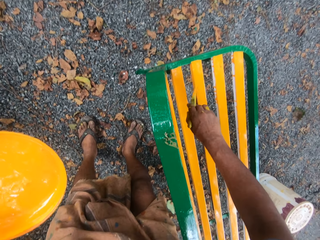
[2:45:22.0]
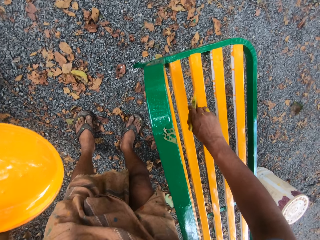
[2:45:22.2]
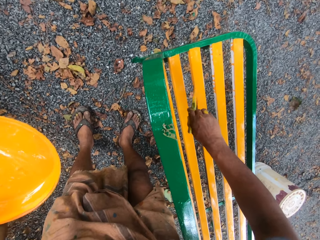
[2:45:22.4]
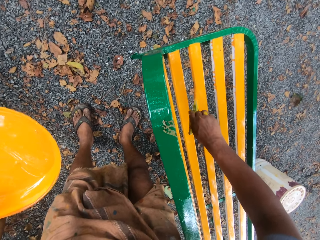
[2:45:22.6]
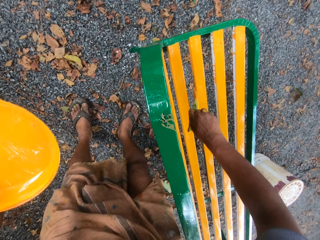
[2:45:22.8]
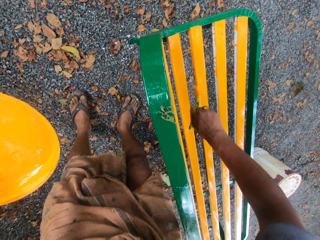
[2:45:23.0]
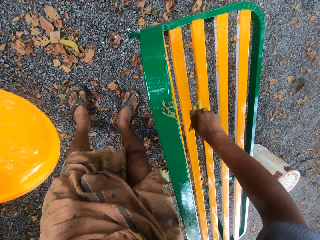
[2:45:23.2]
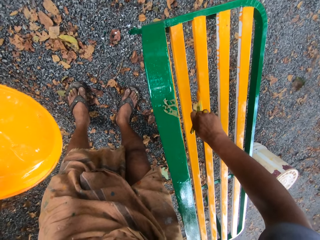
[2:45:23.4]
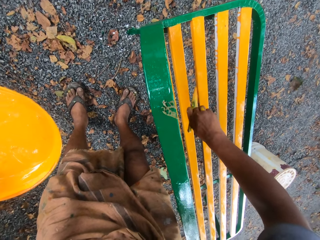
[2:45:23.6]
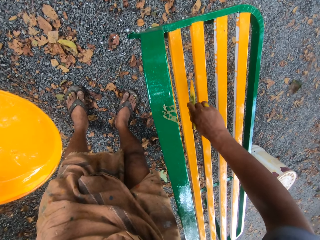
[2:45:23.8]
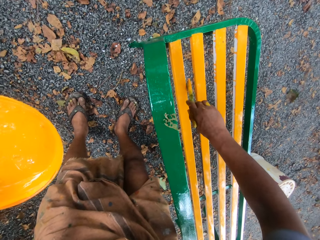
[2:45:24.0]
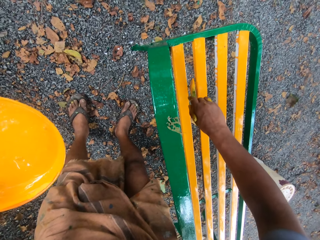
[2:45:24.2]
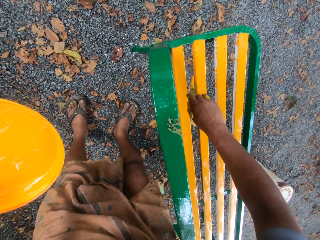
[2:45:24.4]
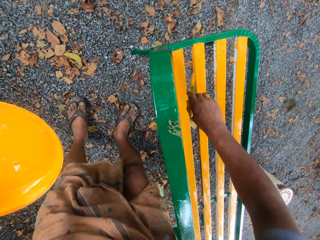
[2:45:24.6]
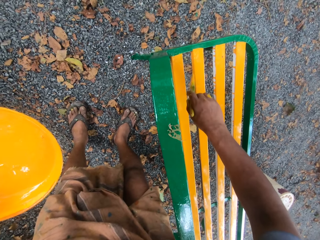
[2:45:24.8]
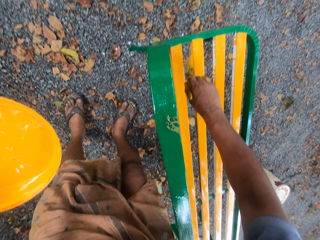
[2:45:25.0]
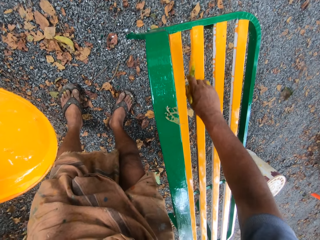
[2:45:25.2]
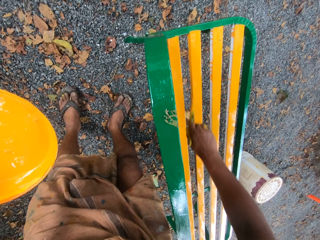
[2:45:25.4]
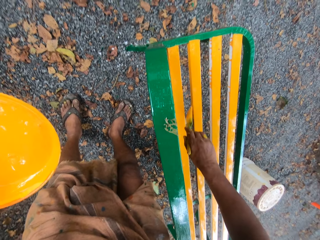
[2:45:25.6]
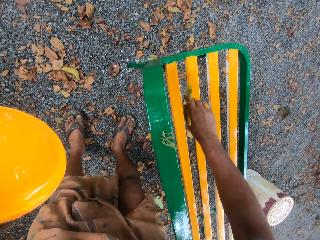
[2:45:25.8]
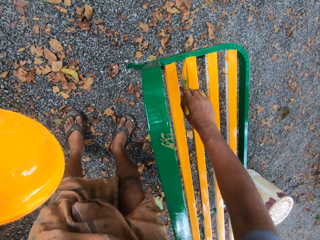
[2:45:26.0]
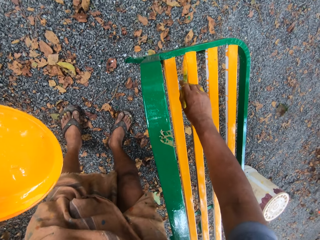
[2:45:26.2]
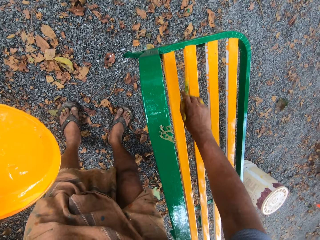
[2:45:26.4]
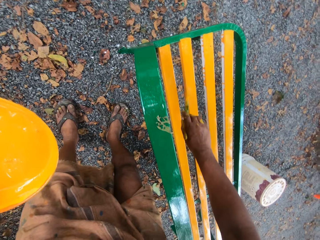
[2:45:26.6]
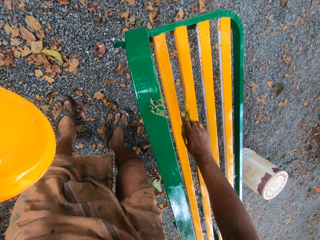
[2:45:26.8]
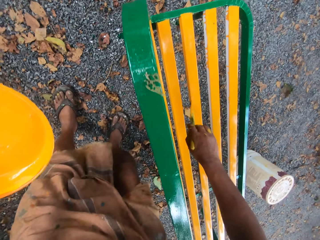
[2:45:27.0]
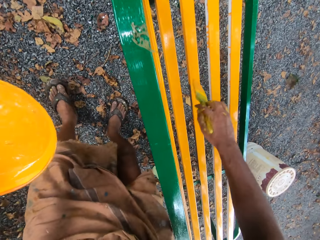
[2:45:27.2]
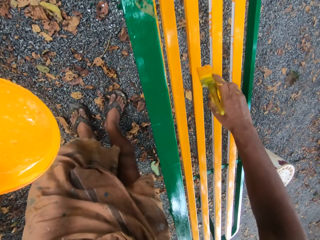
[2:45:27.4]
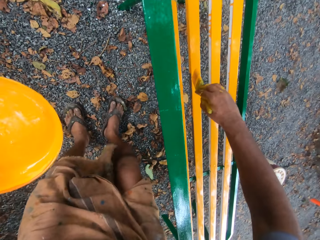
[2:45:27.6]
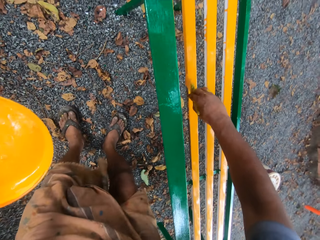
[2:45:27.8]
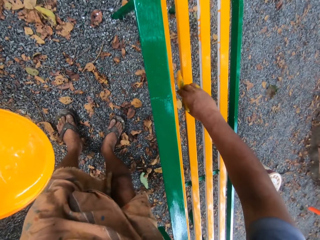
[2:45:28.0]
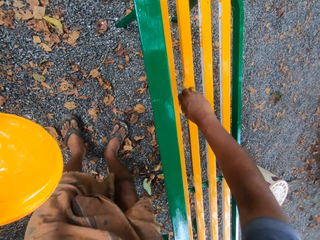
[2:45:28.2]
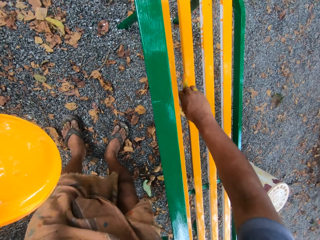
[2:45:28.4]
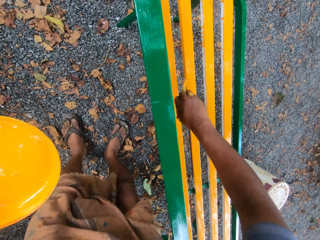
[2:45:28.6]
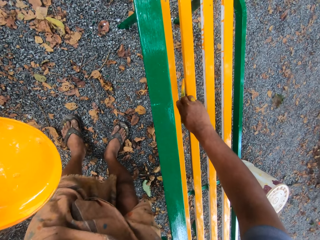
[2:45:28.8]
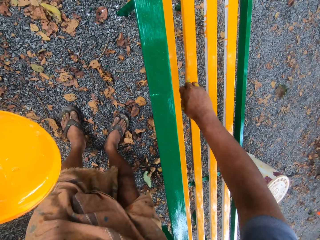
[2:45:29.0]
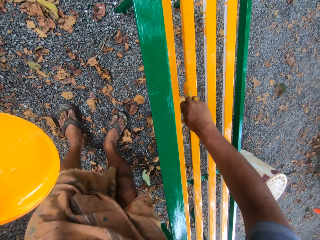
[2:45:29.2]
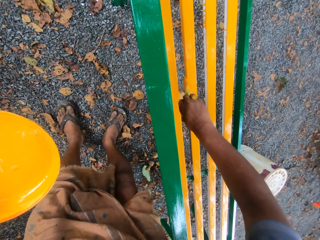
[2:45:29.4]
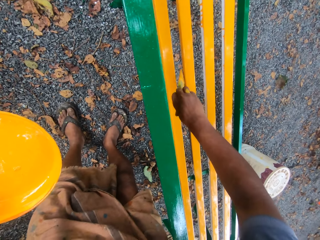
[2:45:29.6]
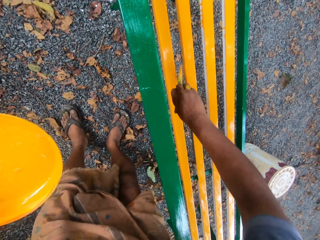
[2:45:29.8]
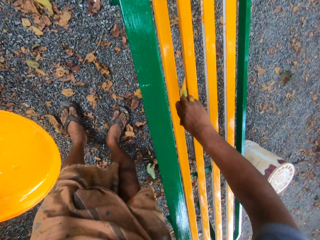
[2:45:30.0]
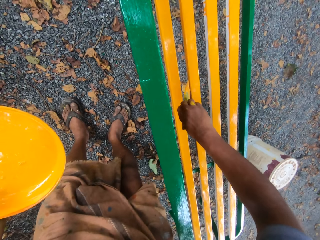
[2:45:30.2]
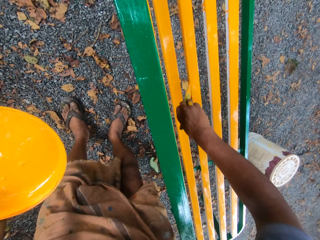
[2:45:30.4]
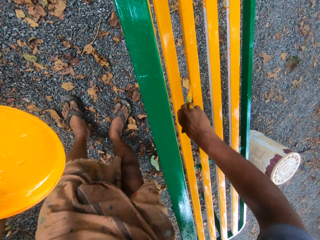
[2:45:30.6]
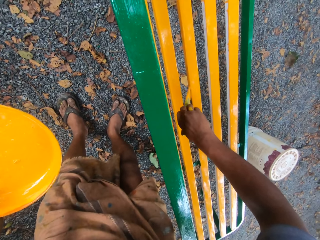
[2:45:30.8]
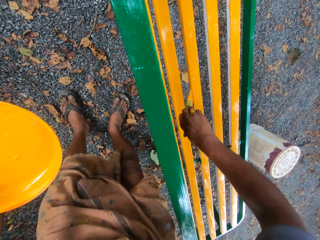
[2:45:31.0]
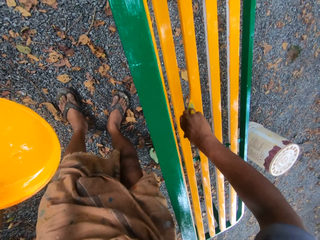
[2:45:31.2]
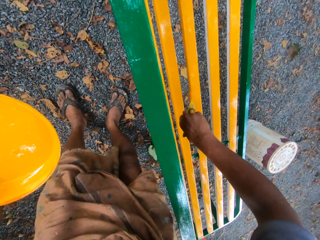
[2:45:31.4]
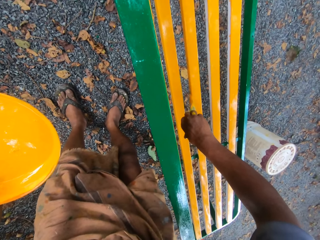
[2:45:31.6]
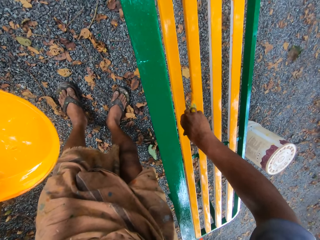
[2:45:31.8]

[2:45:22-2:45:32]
The camera wearer paints a bench with a brush. They paint the bench with the brush again.

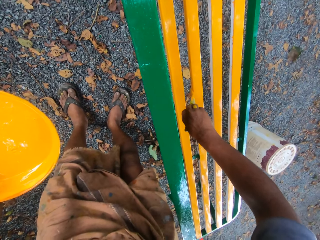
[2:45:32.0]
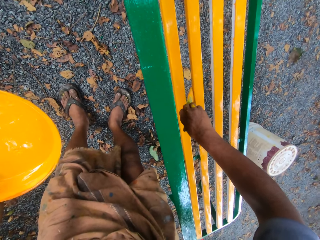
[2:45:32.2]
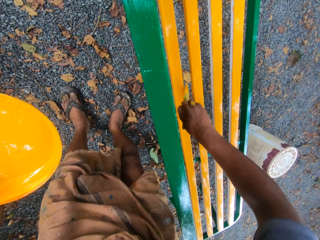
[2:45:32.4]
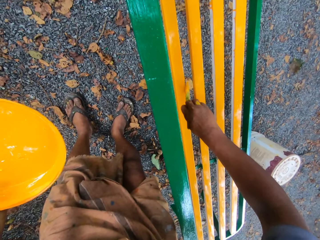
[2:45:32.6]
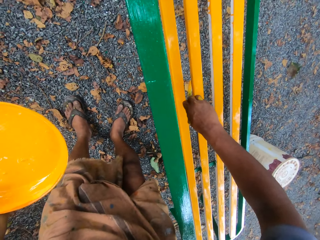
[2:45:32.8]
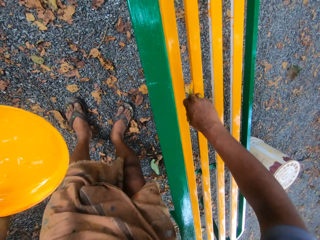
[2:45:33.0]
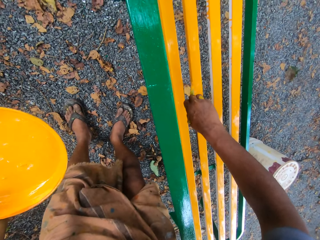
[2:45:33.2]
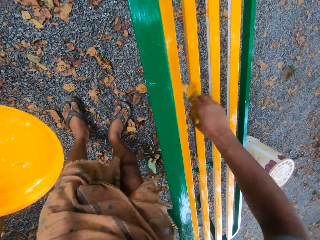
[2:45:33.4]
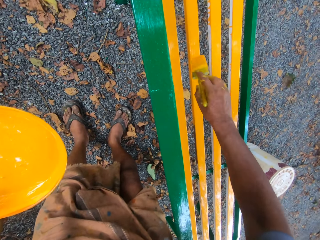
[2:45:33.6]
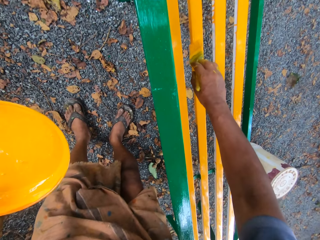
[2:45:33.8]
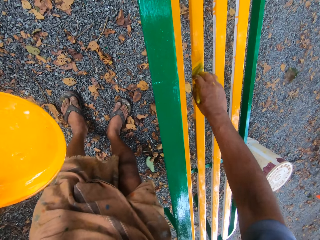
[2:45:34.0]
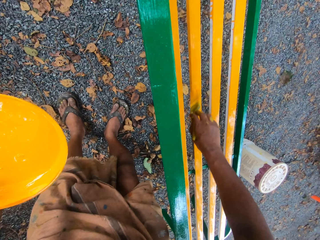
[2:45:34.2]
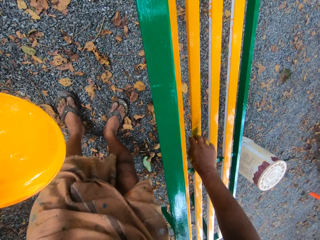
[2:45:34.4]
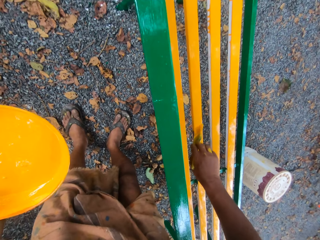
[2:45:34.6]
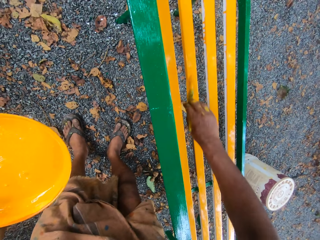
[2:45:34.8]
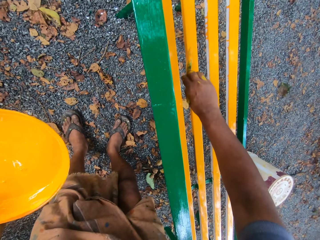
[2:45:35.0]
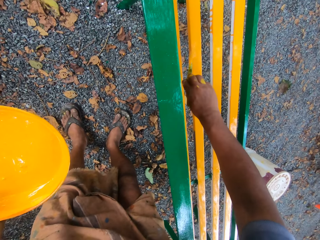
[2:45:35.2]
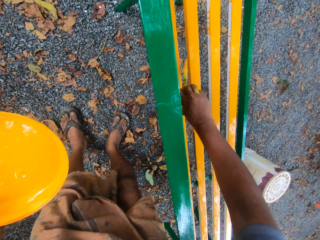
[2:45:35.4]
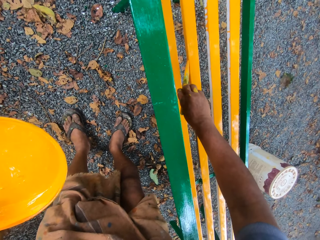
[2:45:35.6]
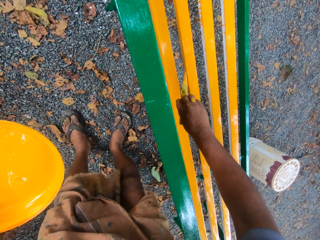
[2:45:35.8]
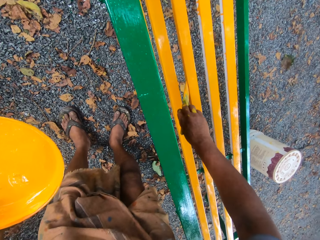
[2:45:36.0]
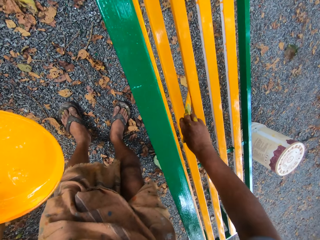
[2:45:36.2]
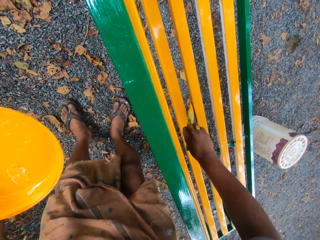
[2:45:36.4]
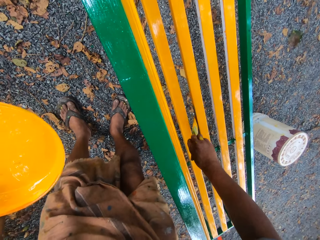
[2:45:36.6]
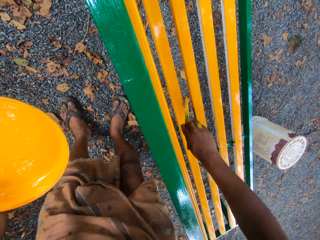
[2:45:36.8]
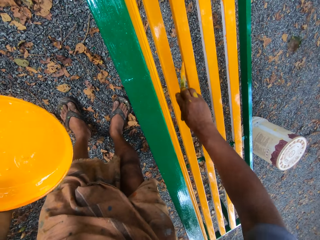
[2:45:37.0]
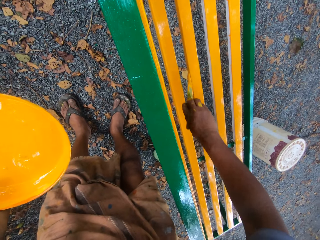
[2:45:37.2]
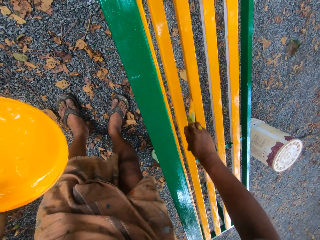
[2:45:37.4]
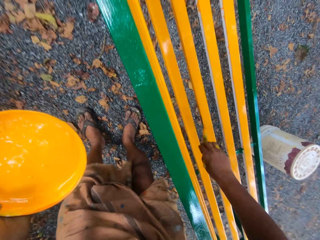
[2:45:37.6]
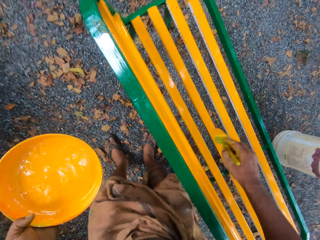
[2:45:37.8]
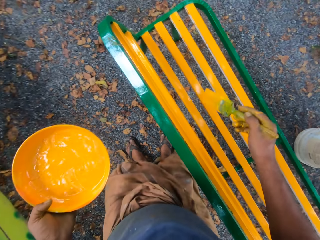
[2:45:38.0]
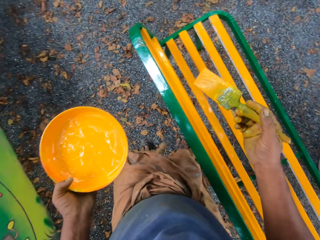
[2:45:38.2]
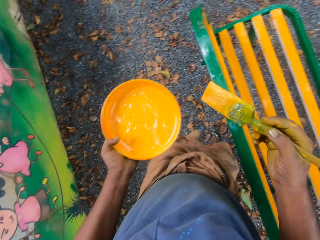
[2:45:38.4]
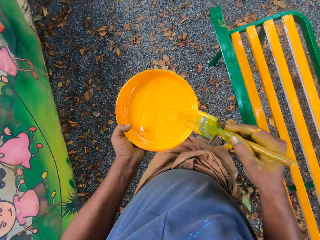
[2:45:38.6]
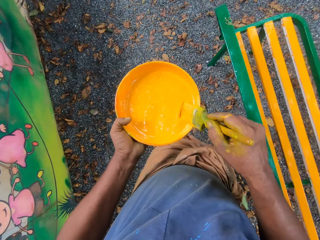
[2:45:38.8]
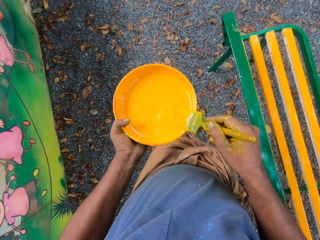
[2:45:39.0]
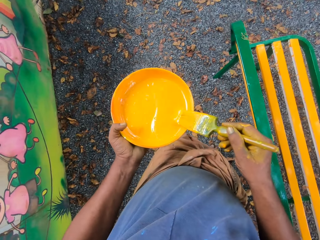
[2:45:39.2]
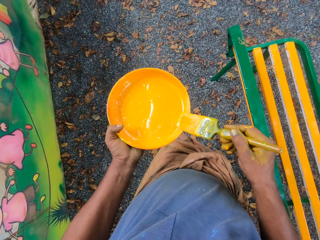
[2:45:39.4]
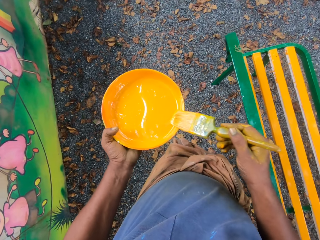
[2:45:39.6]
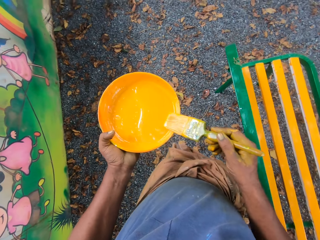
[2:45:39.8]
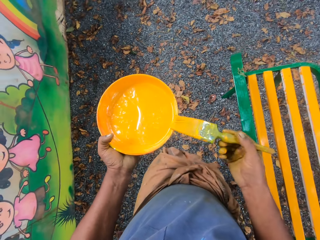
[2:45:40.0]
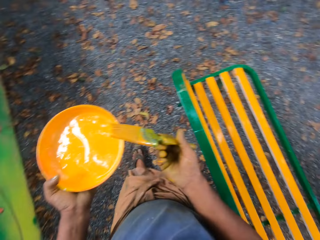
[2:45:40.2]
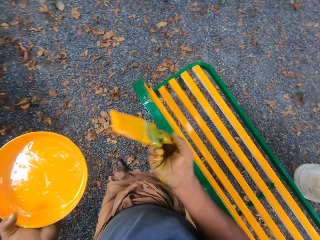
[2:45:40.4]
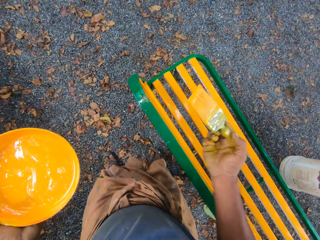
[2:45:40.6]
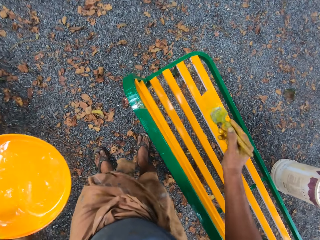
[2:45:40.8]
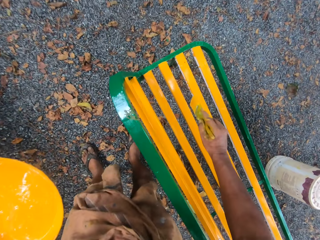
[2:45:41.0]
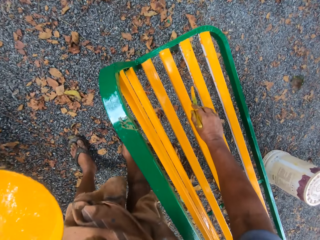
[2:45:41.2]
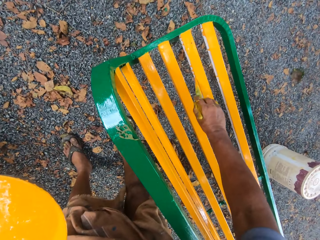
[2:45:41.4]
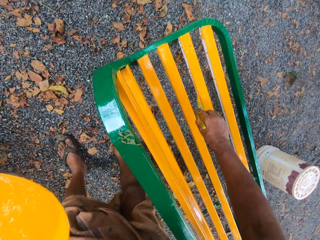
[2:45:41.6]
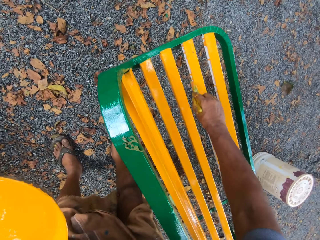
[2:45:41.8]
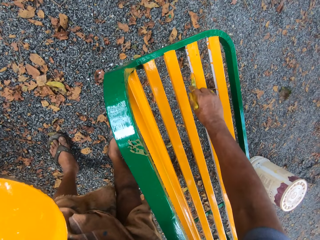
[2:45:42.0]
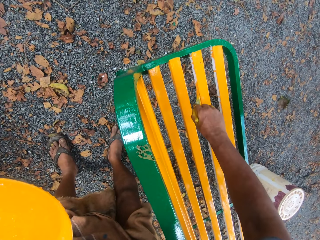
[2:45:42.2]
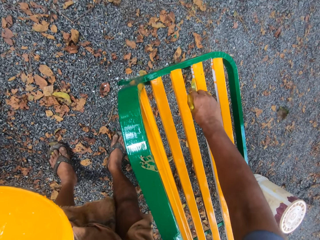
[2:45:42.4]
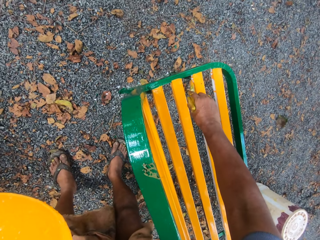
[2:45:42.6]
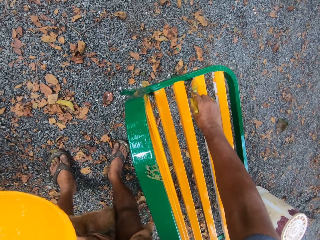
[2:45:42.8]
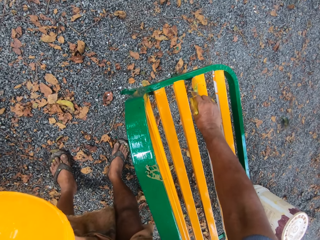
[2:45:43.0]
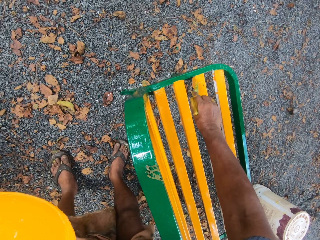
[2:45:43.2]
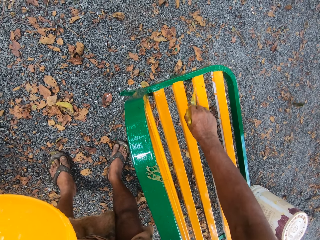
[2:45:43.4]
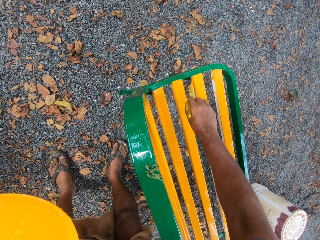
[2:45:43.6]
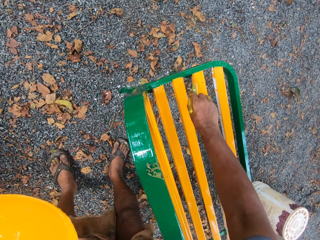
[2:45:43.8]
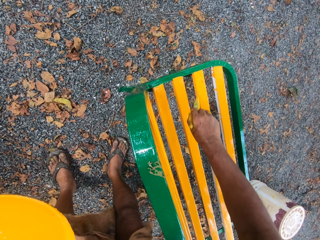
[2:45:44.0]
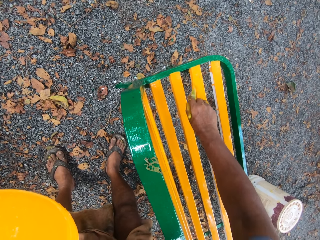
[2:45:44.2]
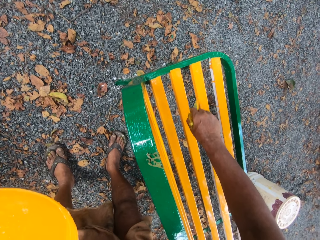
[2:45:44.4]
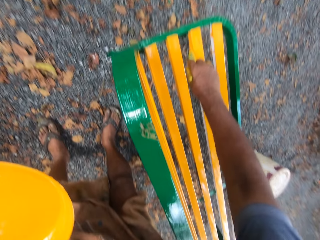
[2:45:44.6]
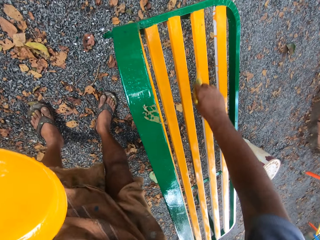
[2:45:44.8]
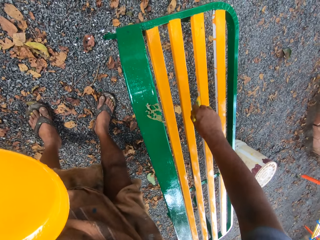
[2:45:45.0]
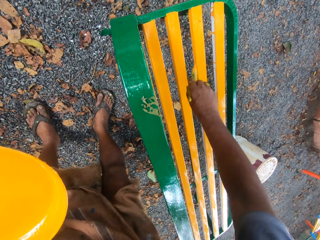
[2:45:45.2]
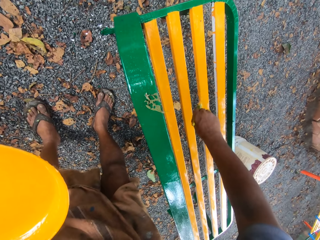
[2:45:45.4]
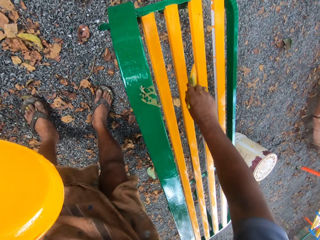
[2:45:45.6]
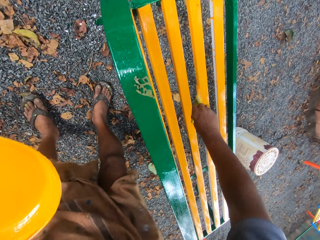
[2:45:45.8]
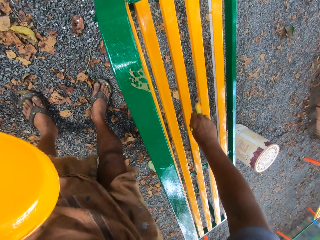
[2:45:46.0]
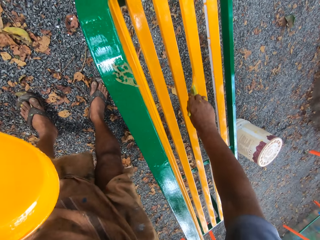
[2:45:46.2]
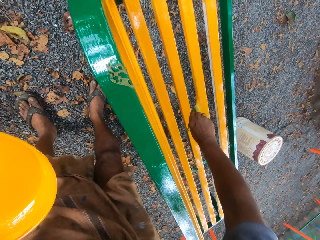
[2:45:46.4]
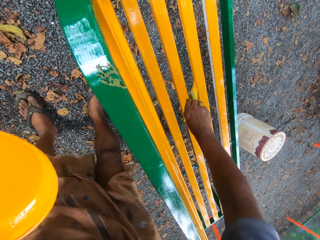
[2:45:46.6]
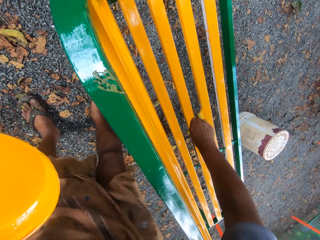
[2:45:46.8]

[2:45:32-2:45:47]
The camera wearer paints a bench with a brush. They paint the bench with the brush again. They scoop paint in a paint tray with a paint brush. They paint the bench with the paint brush.
